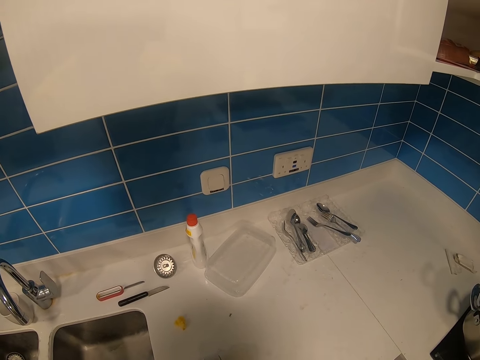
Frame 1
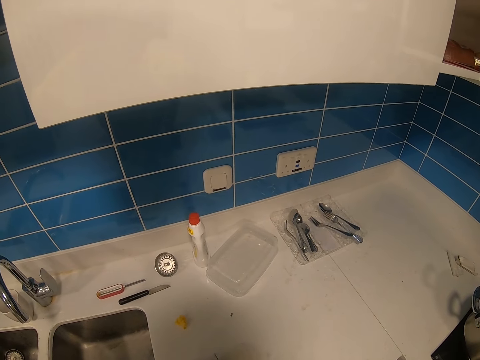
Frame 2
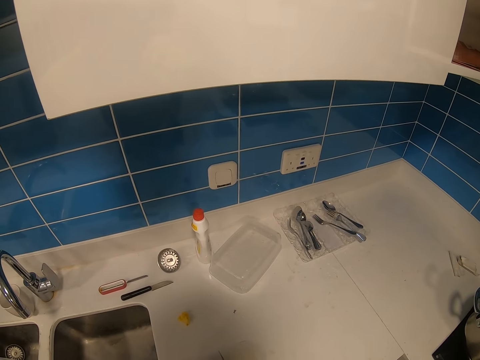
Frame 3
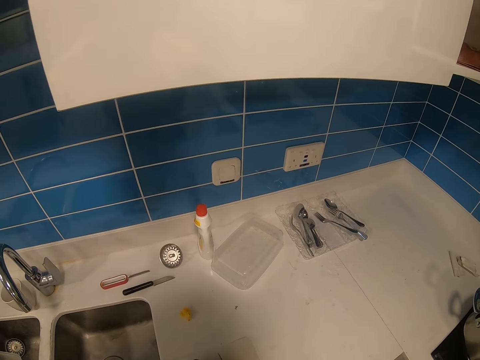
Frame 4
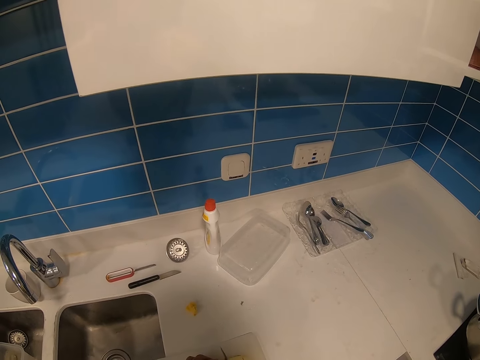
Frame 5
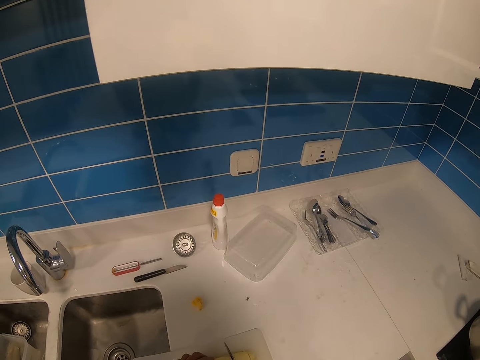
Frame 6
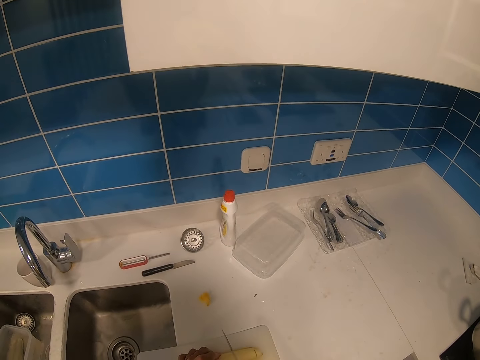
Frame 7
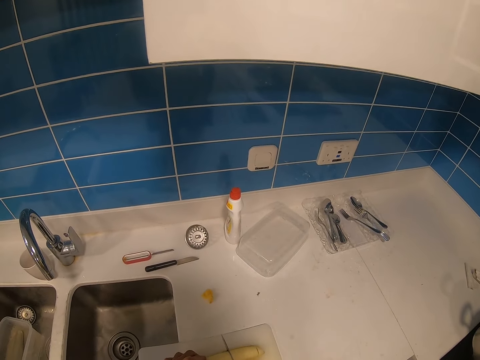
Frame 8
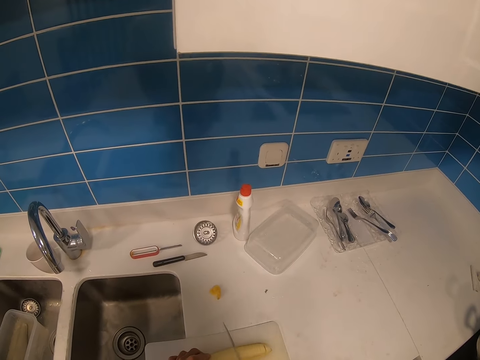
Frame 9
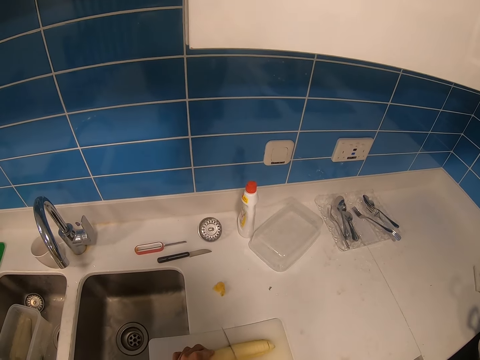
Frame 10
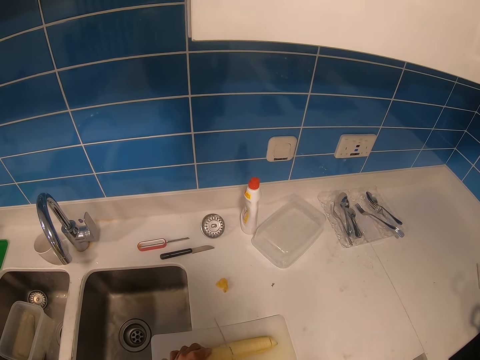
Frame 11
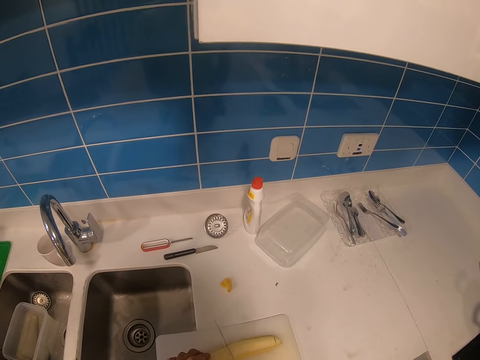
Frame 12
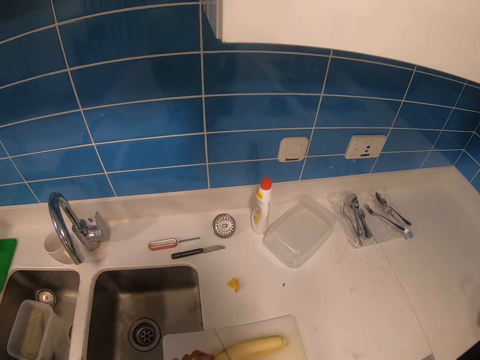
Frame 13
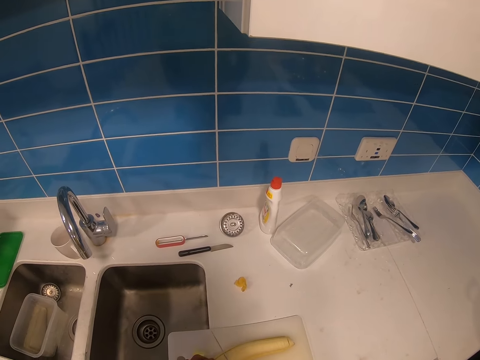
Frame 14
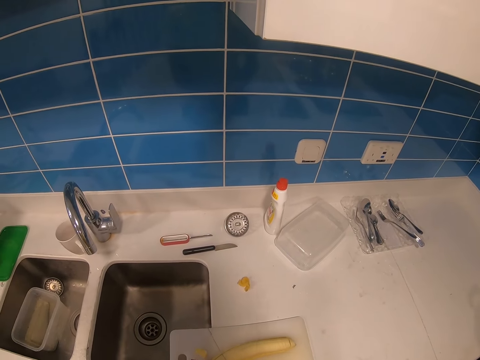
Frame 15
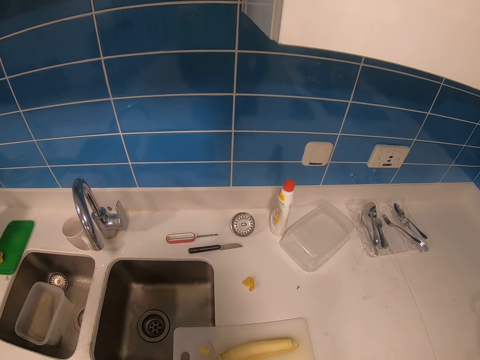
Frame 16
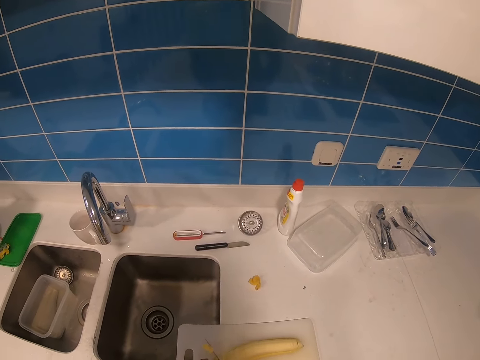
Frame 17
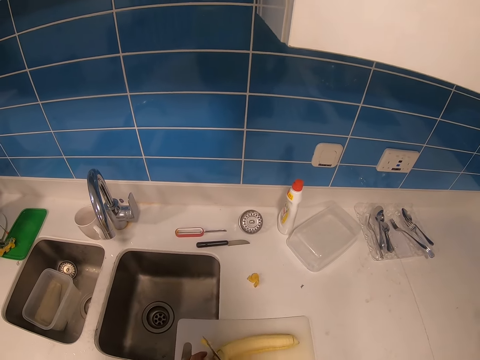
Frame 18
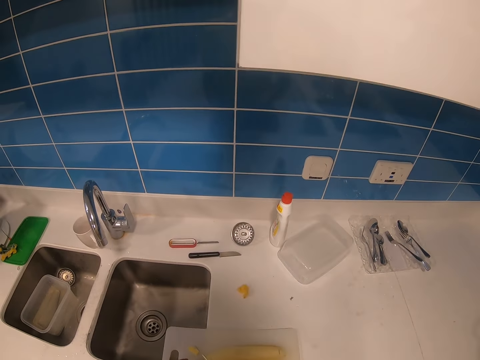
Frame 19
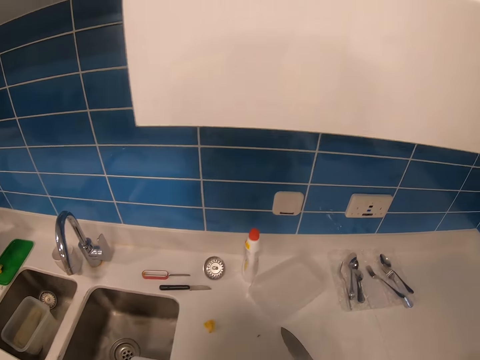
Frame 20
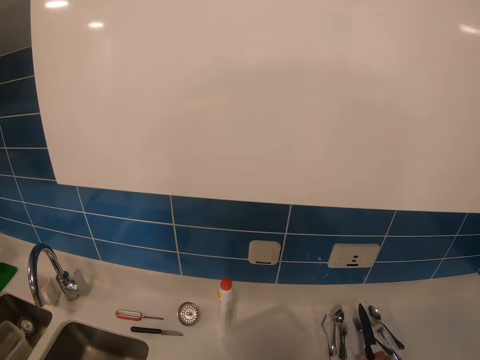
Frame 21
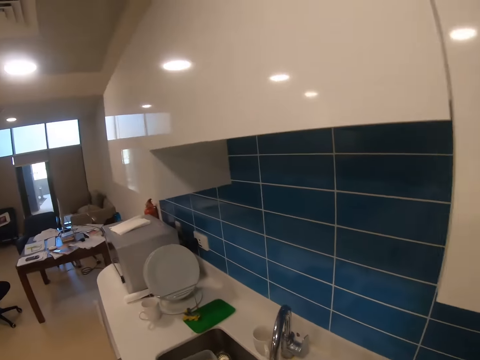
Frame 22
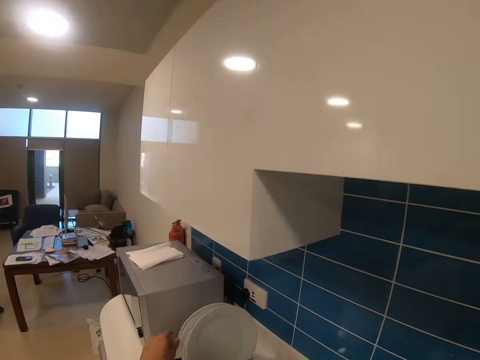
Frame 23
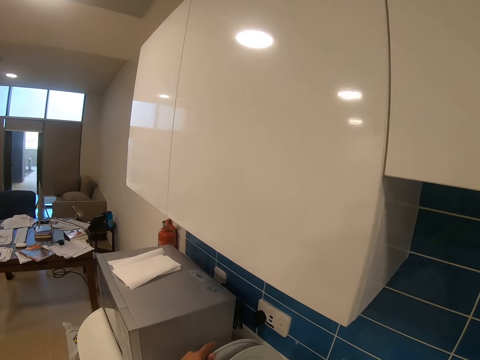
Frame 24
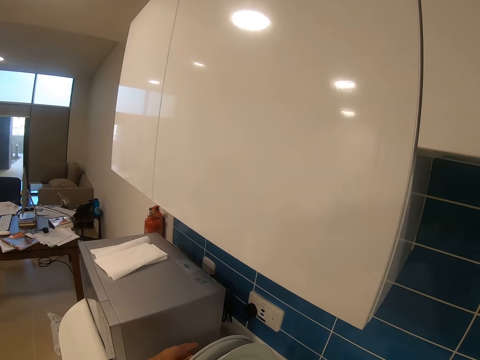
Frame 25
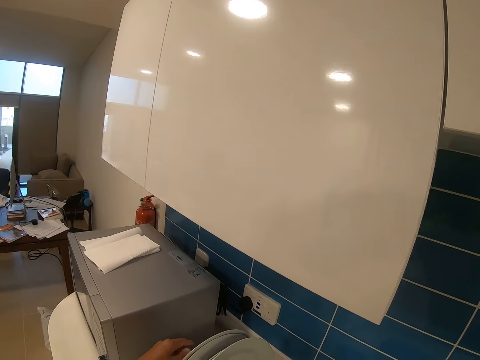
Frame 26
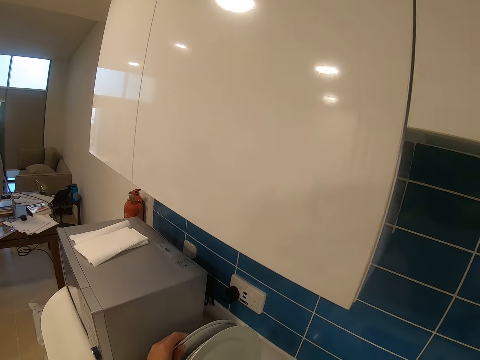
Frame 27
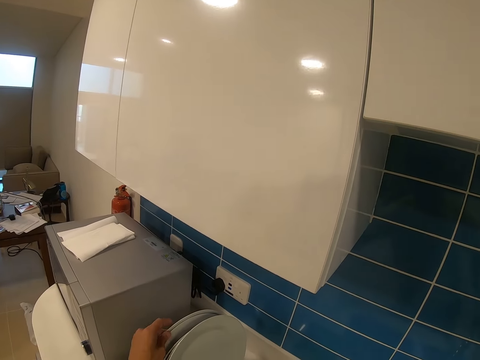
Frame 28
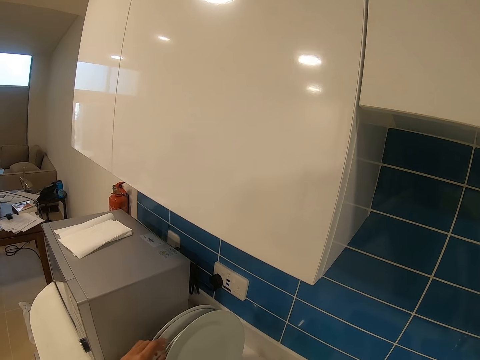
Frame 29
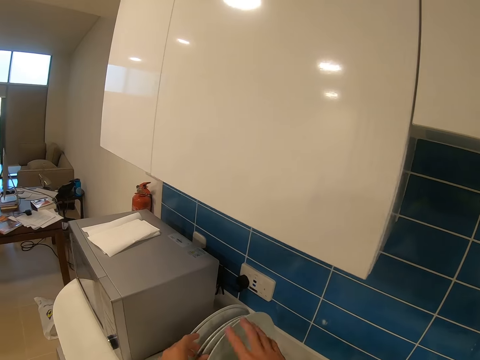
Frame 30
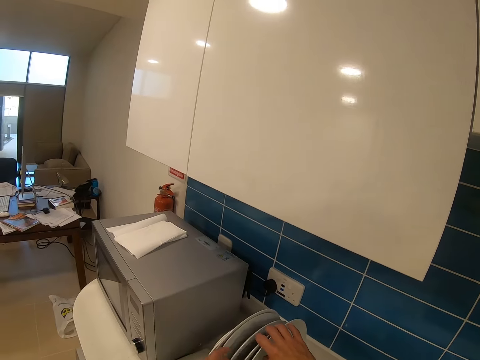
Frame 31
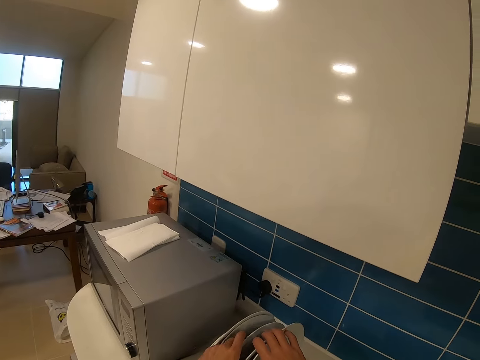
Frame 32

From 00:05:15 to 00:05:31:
The camera wearer chops bananas into pieces with a knife. They put the knife on the counter. They move around the room, pick up the plate and hold the plates.

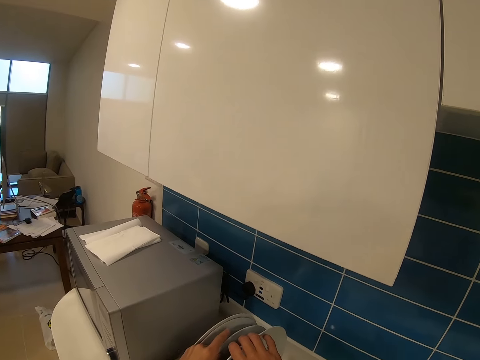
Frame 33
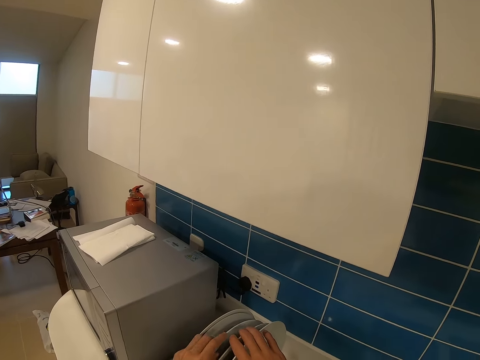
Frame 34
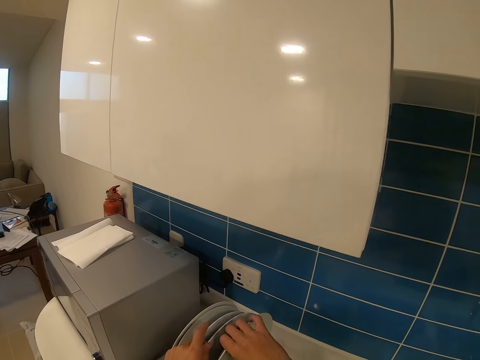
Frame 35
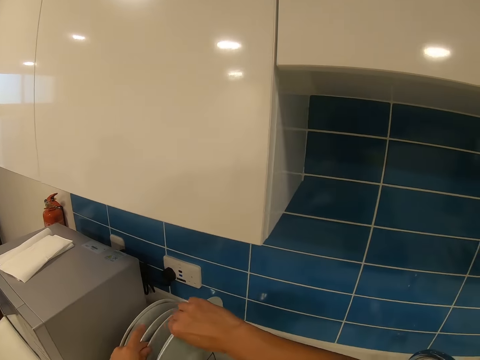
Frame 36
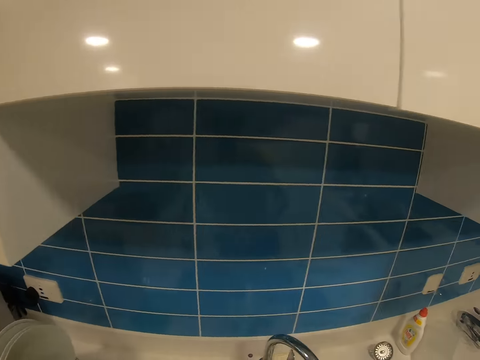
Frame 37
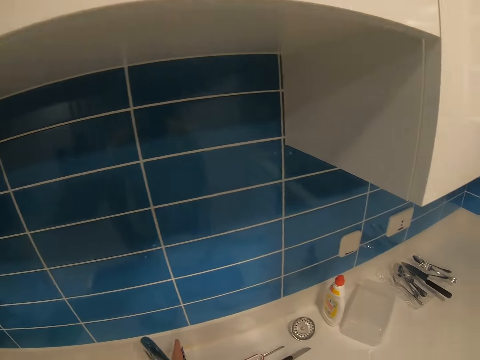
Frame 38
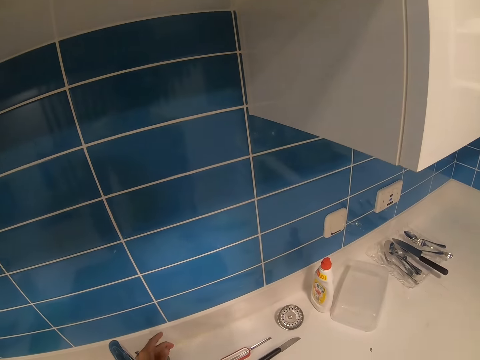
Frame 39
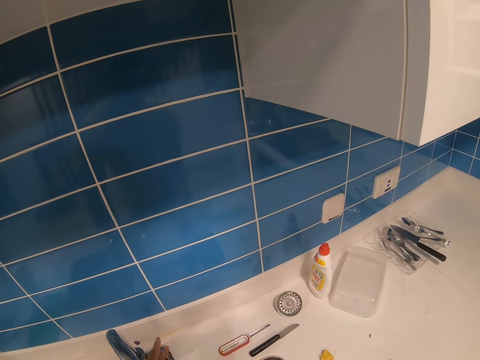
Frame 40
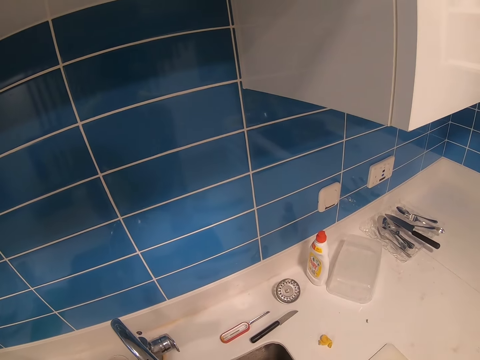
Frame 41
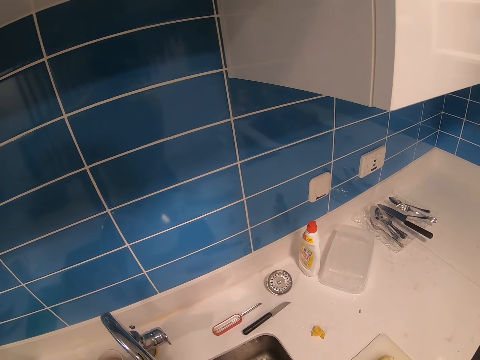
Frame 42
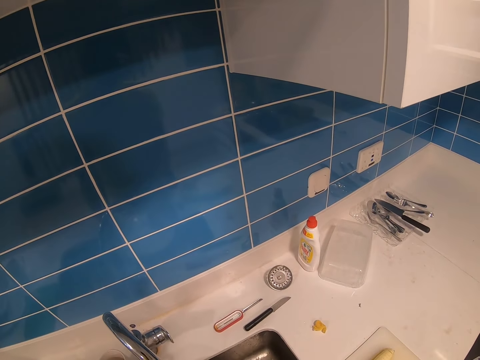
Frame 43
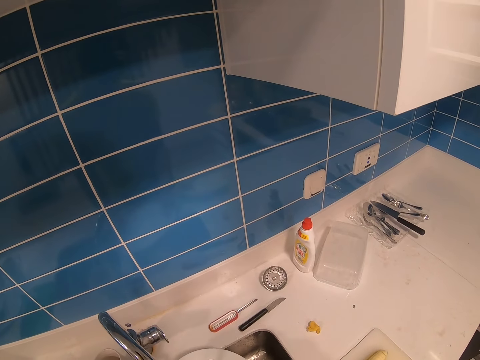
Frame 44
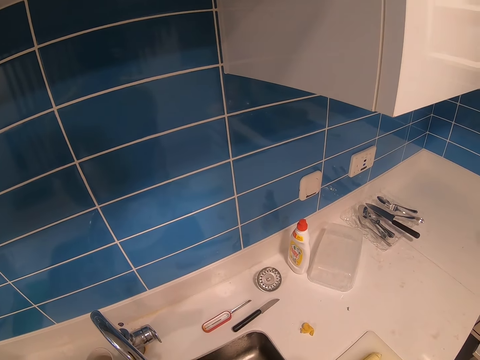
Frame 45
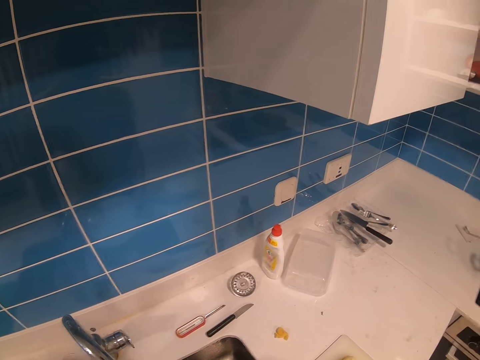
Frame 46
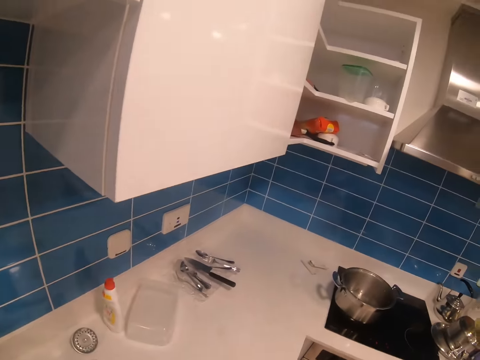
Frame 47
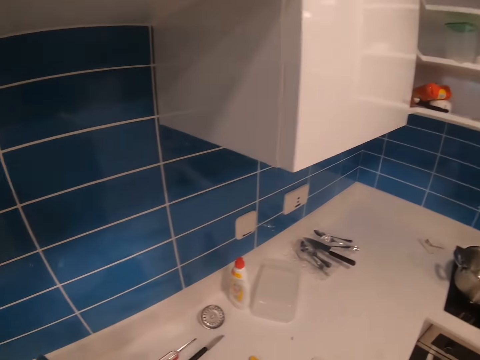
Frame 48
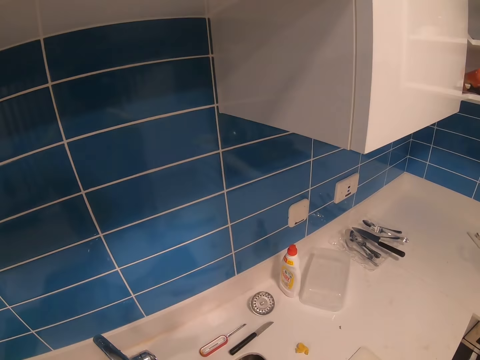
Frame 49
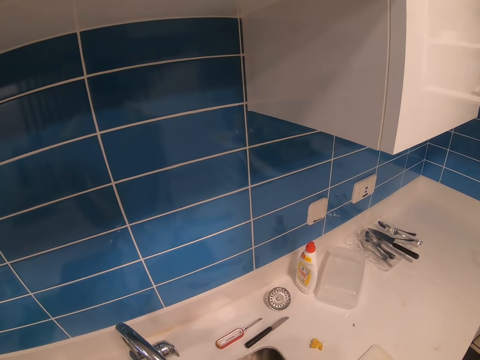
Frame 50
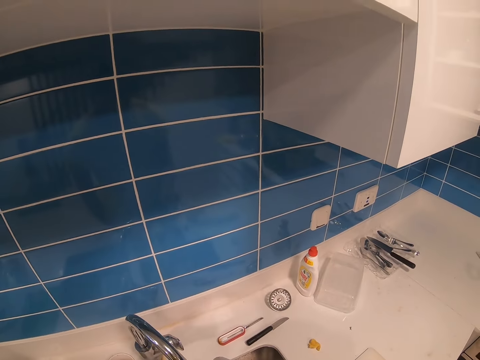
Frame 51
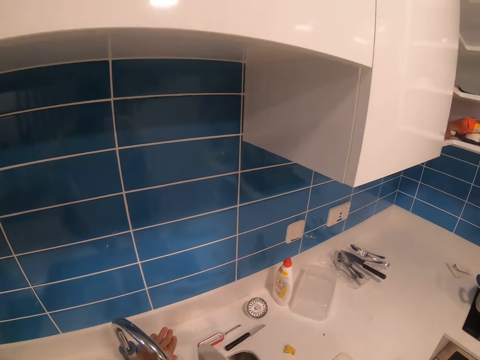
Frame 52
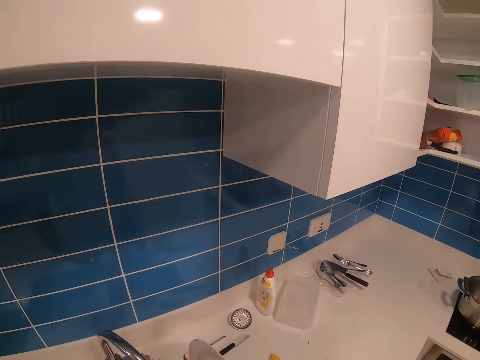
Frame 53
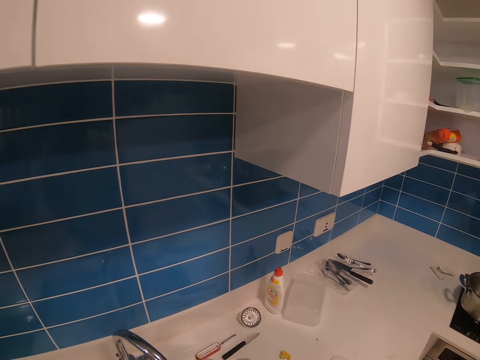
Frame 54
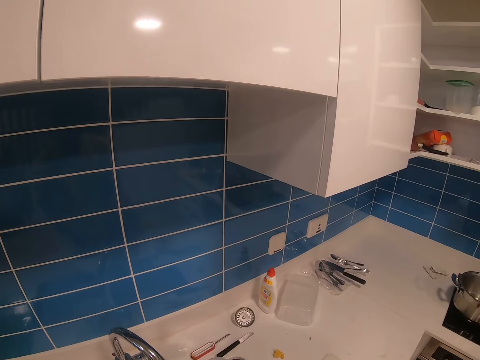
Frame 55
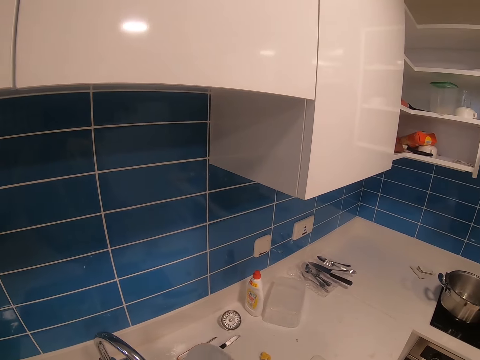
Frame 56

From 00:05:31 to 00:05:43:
The camera wearer picks up a plate. They open the tap, wash the plate and close the tap.
